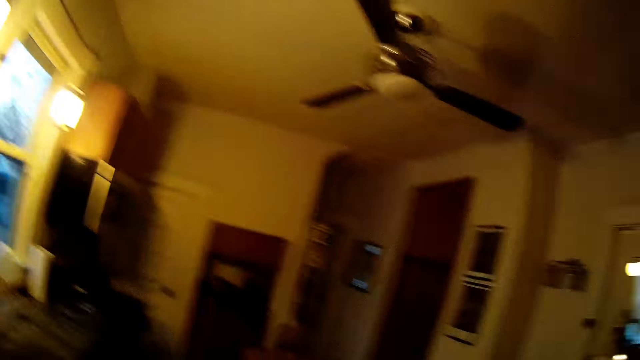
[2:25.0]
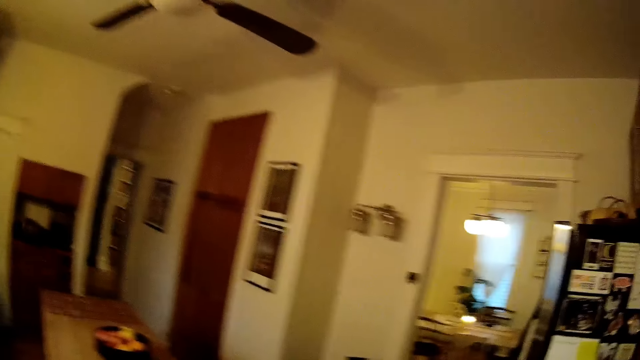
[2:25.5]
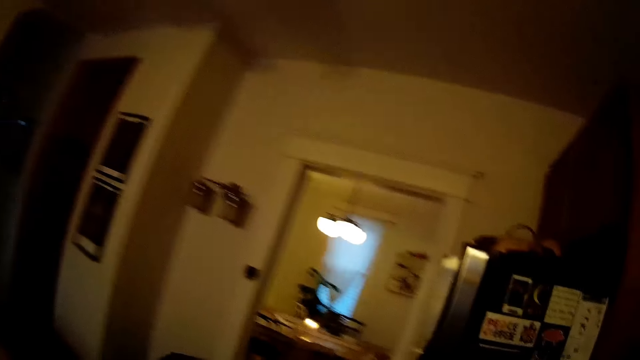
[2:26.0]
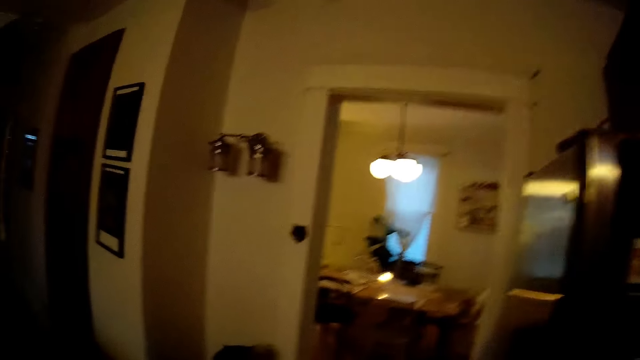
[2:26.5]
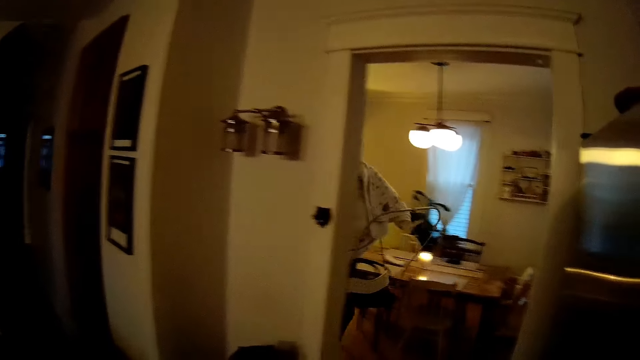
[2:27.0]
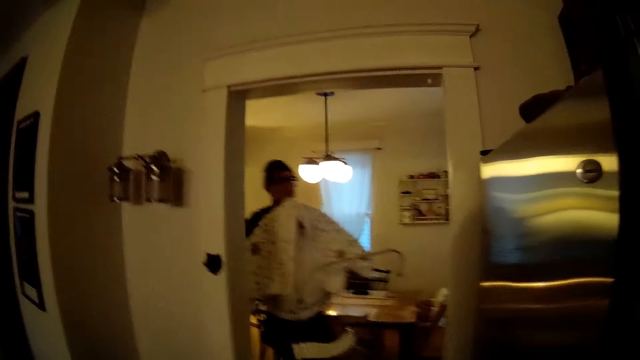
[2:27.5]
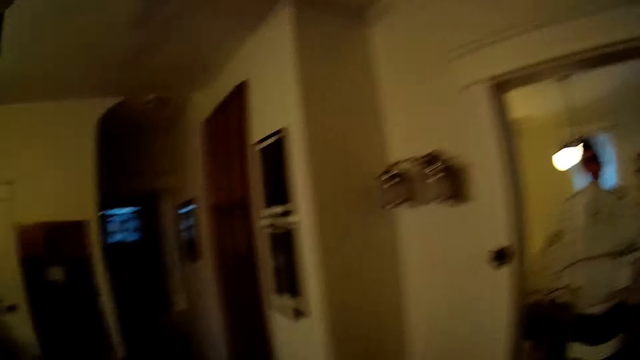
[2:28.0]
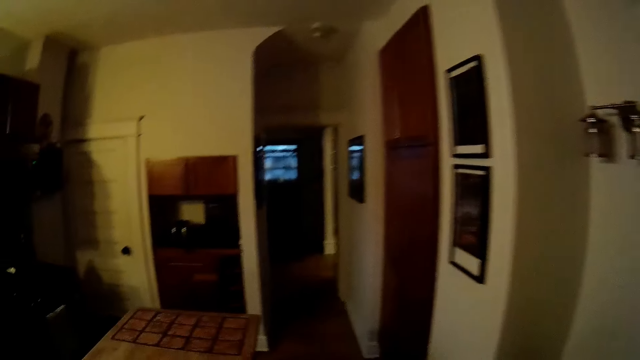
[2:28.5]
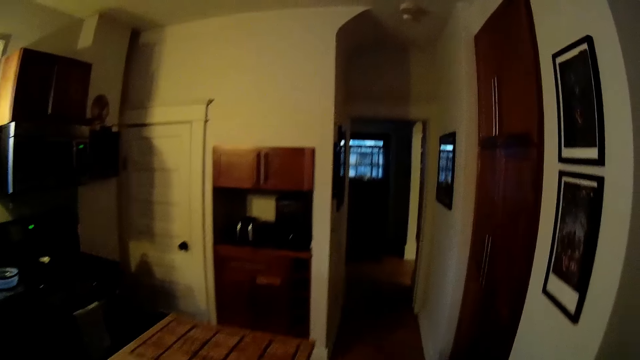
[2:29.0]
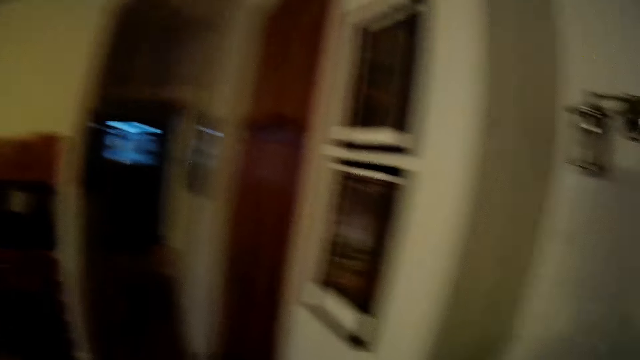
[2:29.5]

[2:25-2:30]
The camera wearer walks towards the kitchen door. The man carries the chair into the kitchen.

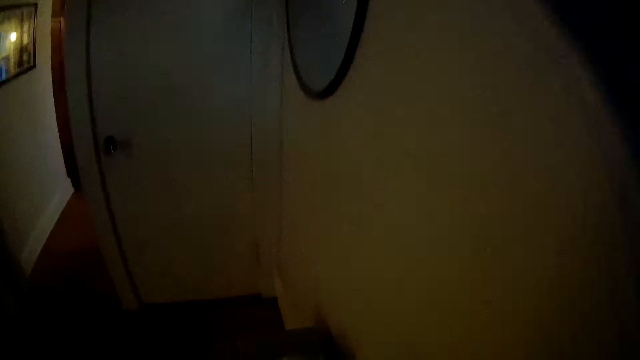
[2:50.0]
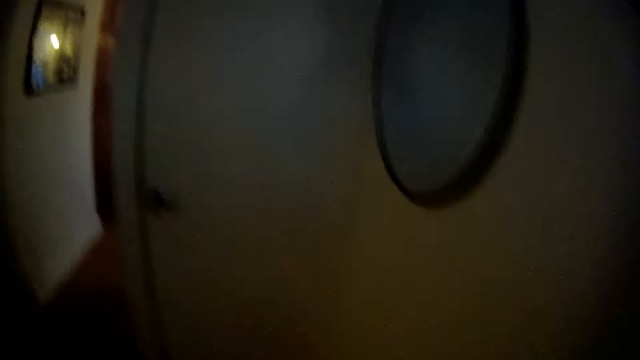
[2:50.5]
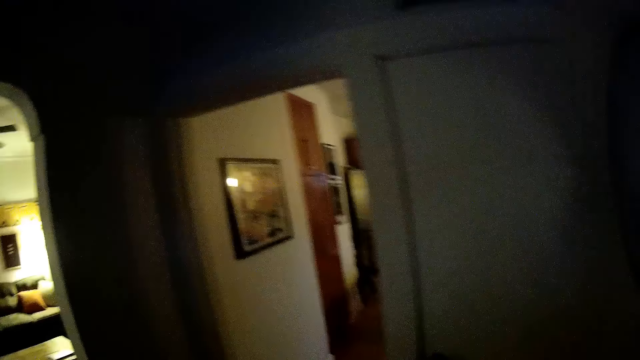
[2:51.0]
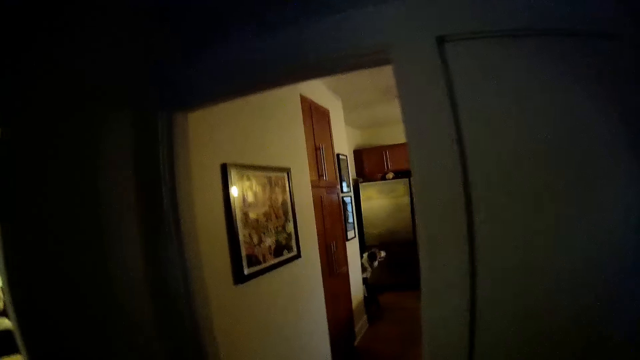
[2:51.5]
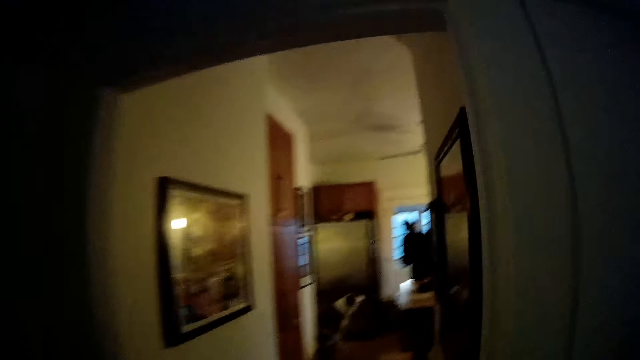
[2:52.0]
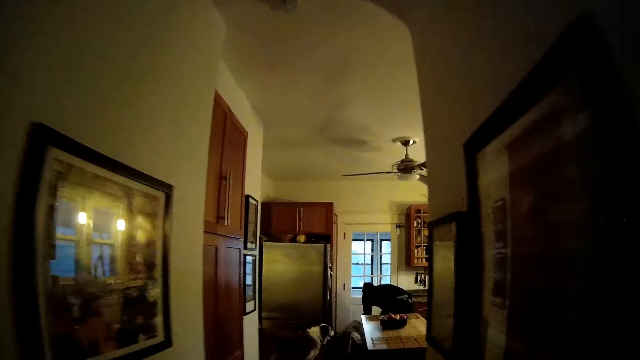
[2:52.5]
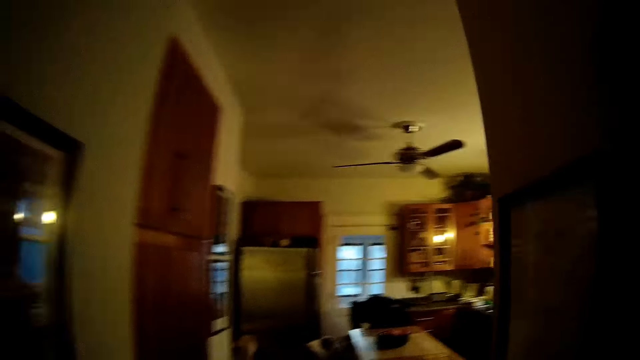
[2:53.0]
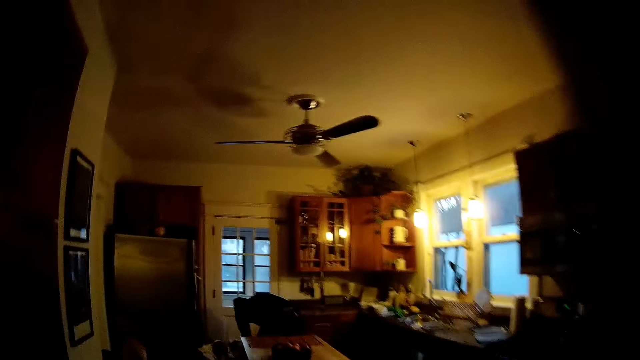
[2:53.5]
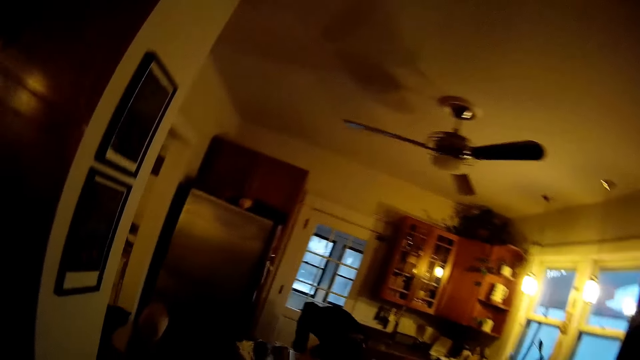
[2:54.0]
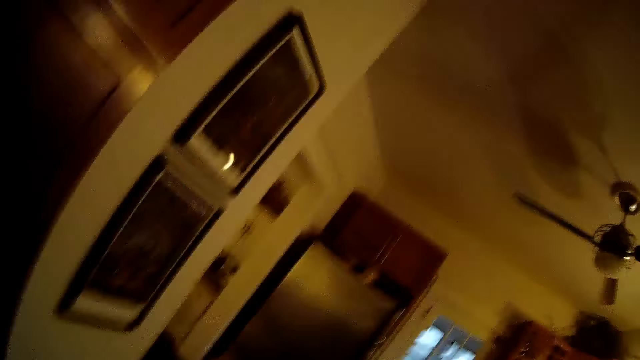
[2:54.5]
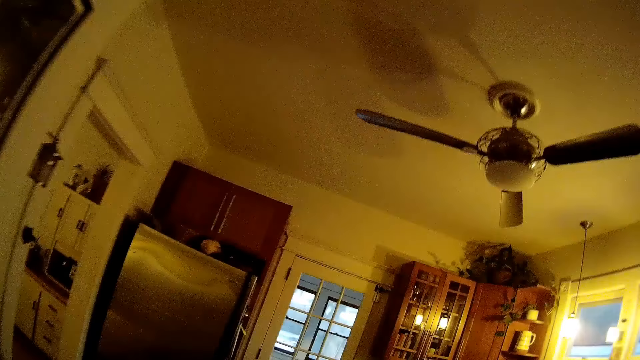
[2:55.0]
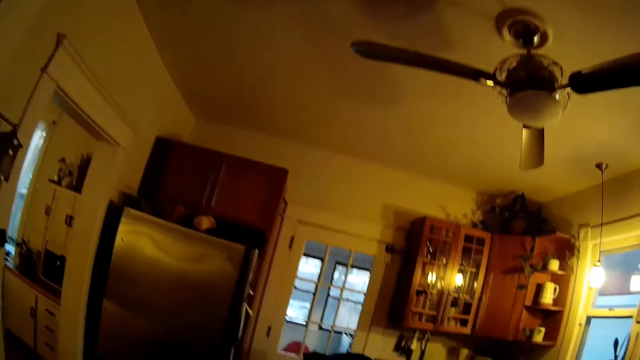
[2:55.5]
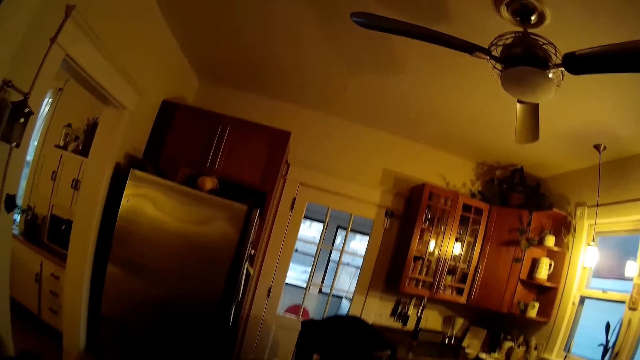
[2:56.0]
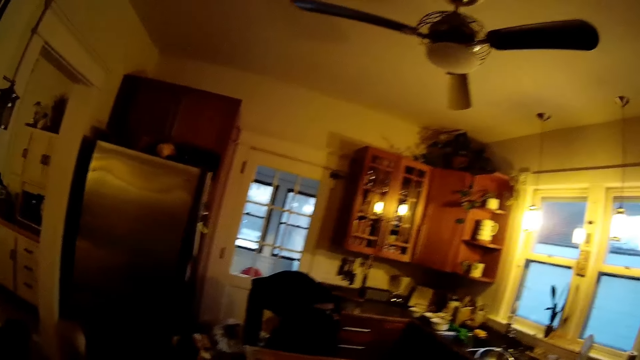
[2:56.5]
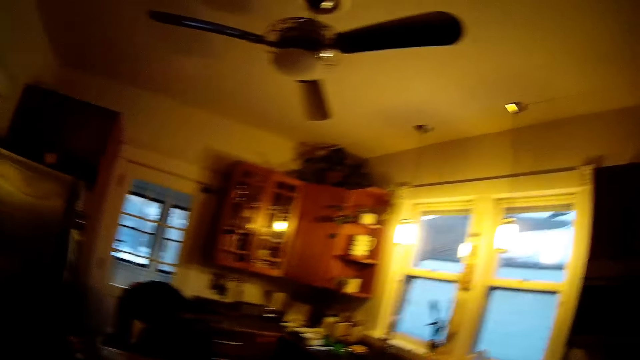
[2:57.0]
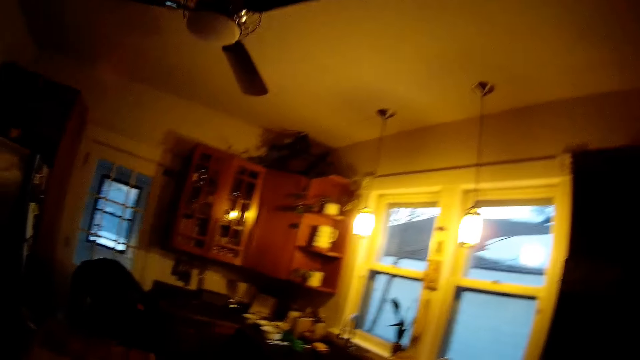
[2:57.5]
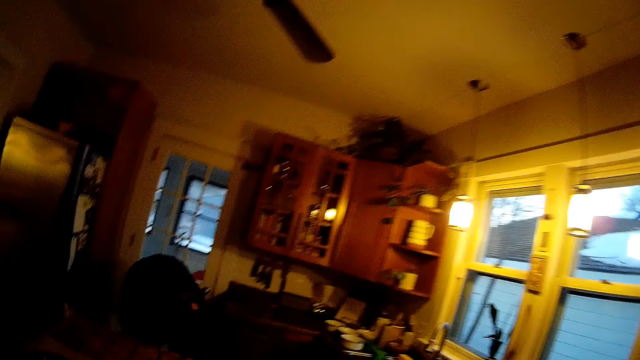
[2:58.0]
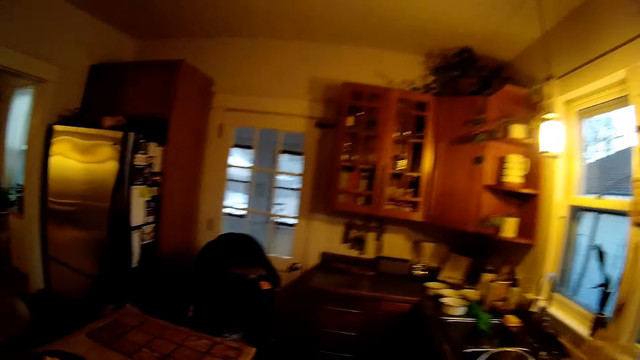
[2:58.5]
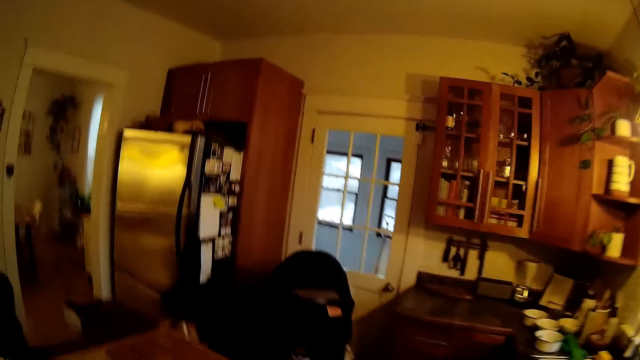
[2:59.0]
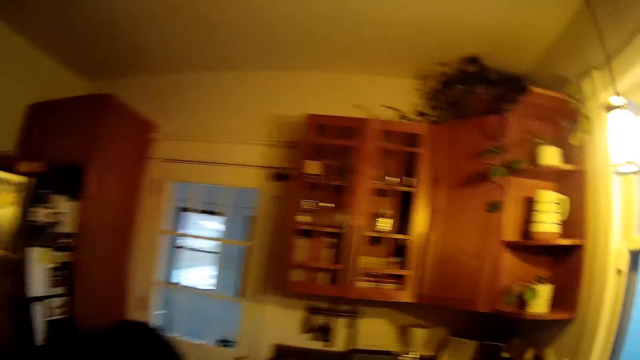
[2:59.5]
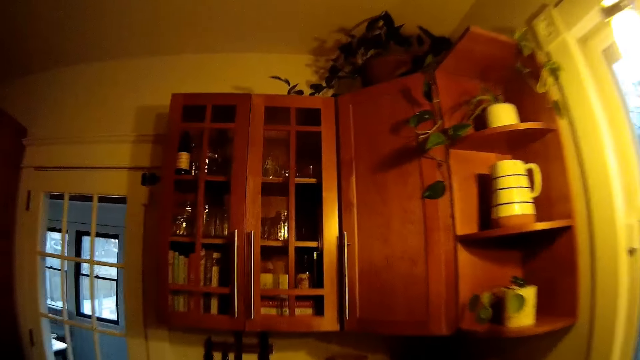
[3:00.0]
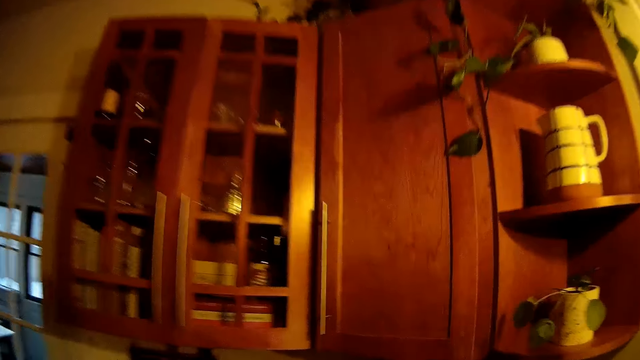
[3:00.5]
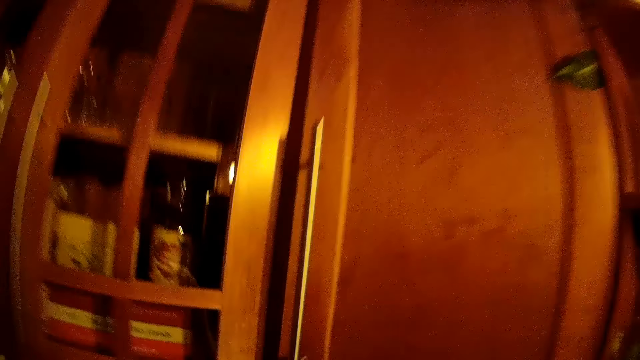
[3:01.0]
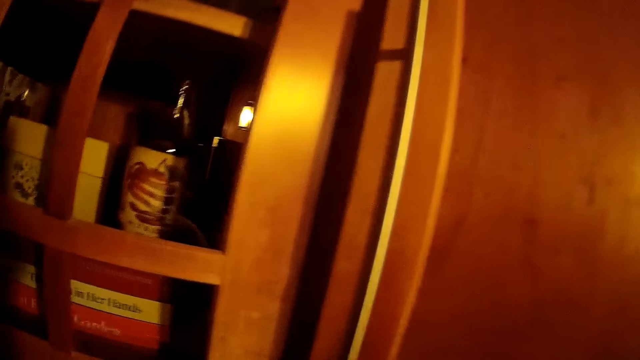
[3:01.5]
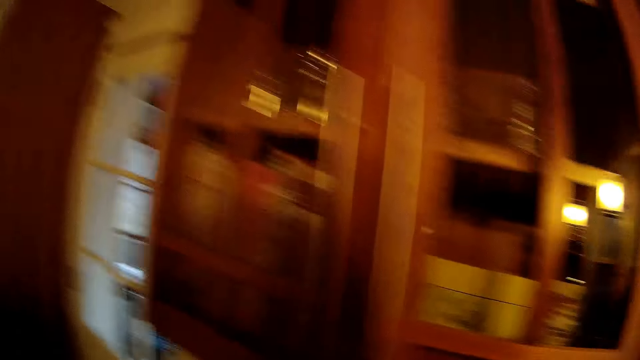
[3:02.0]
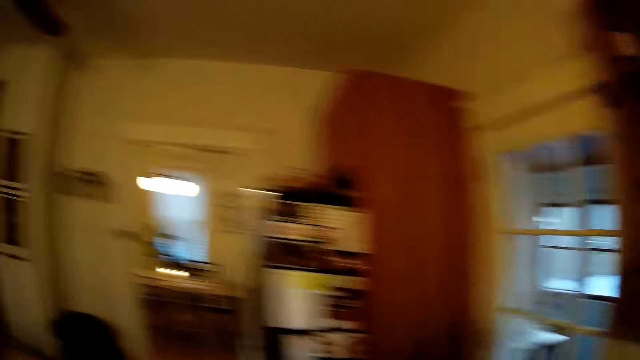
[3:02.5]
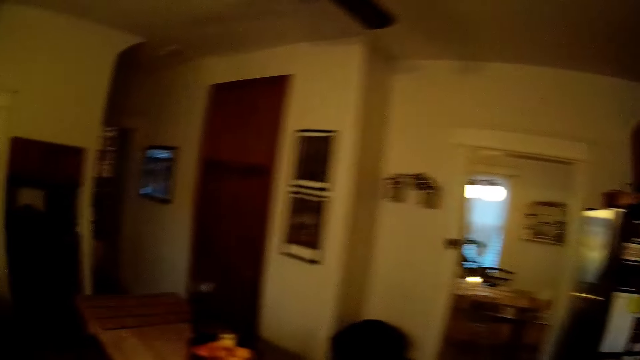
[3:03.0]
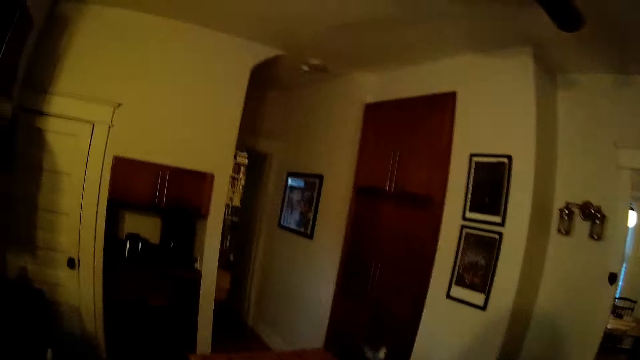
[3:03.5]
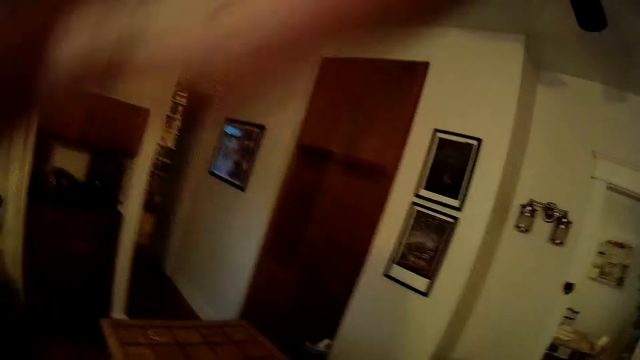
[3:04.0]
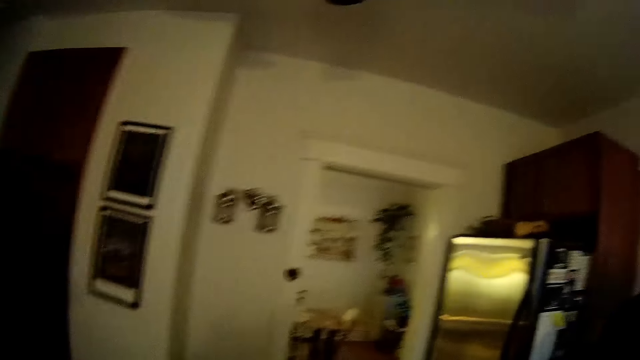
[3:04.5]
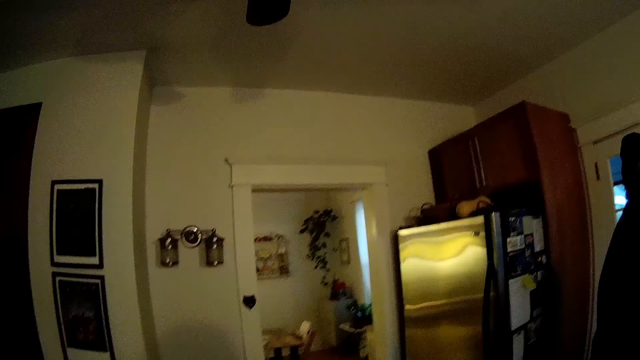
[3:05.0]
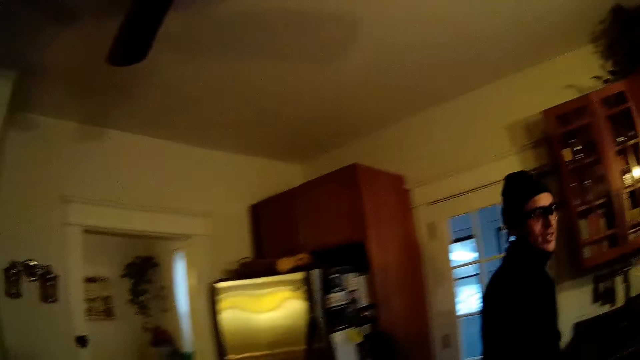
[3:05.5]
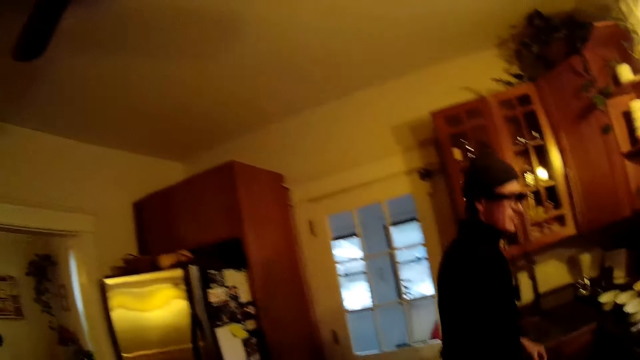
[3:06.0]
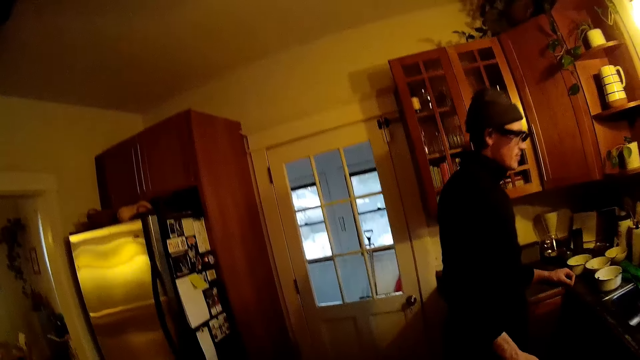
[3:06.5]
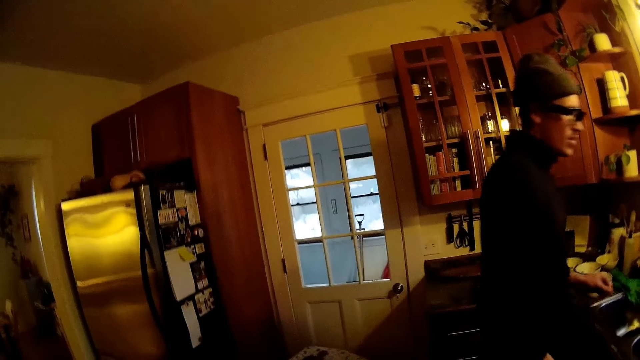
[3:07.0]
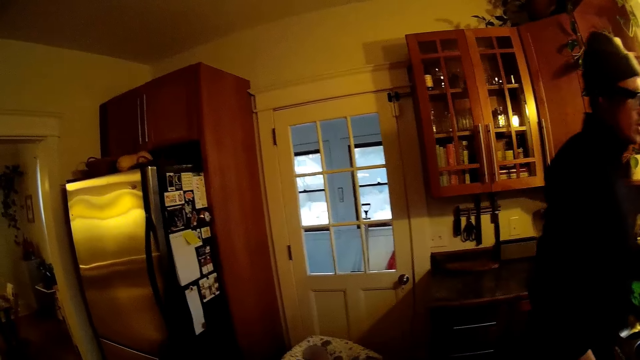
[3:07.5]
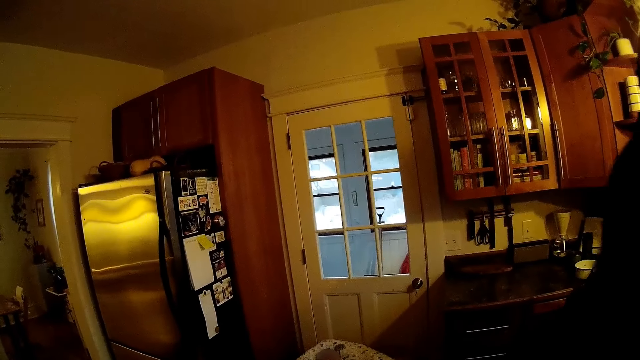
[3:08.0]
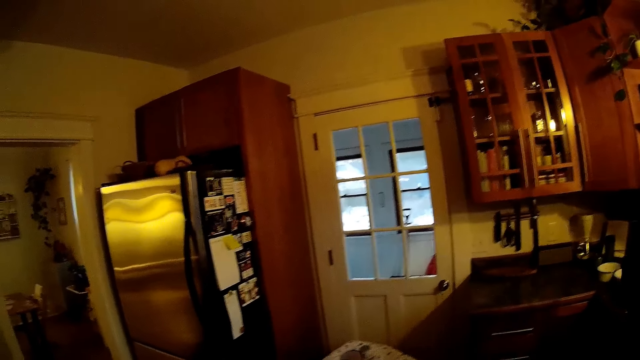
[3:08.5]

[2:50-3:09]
The camera wearer walks through a corridor into the kitchen. They put utensils on the table. The man talks to the camera wearer. The camera wearer converses with the man.
